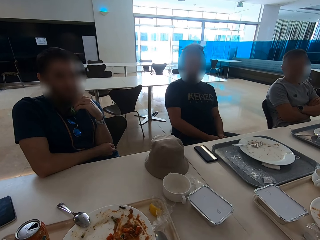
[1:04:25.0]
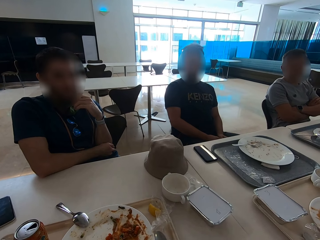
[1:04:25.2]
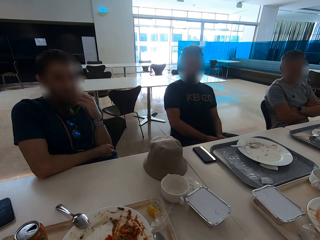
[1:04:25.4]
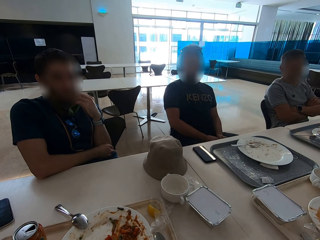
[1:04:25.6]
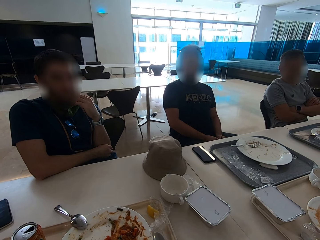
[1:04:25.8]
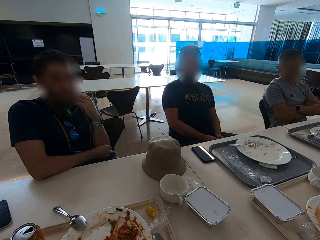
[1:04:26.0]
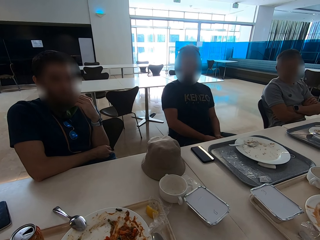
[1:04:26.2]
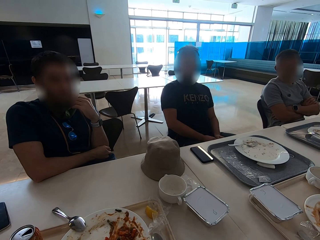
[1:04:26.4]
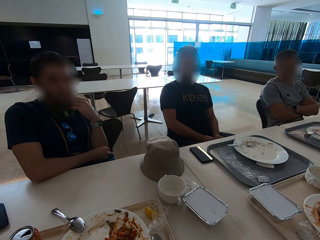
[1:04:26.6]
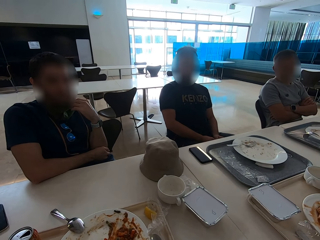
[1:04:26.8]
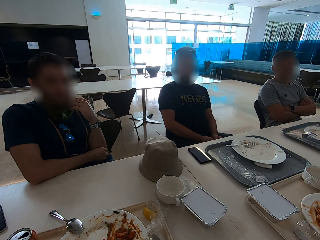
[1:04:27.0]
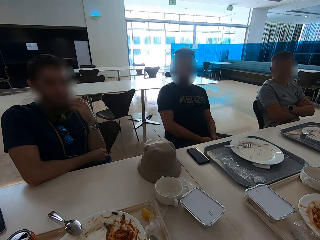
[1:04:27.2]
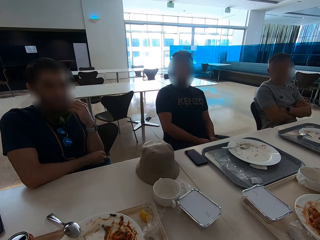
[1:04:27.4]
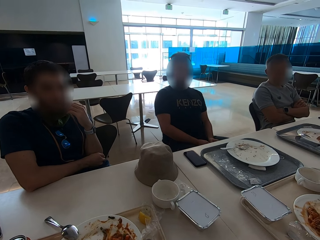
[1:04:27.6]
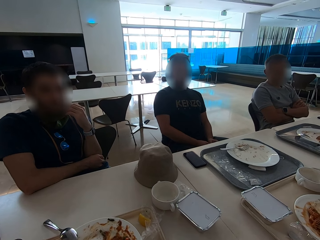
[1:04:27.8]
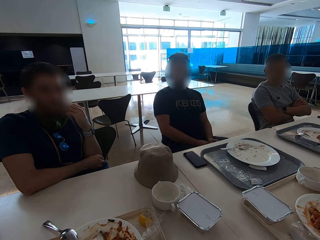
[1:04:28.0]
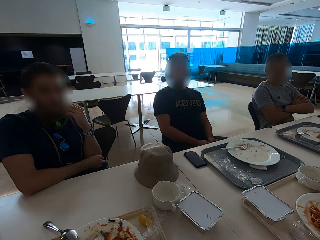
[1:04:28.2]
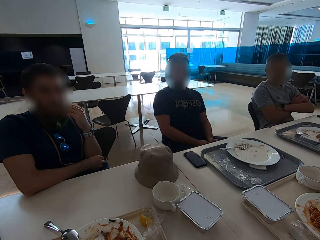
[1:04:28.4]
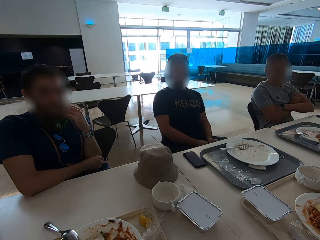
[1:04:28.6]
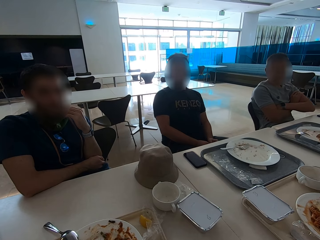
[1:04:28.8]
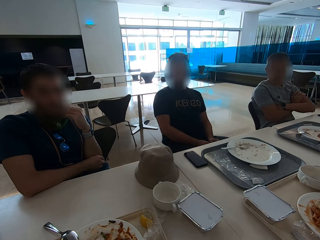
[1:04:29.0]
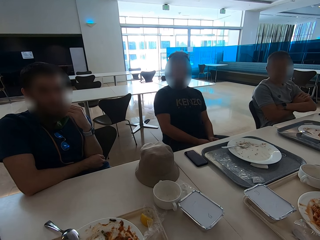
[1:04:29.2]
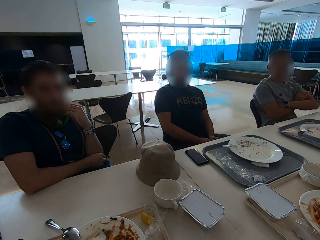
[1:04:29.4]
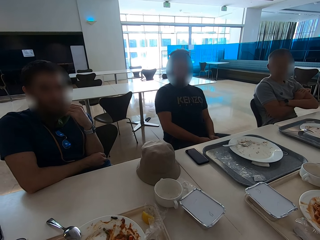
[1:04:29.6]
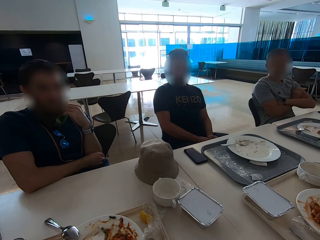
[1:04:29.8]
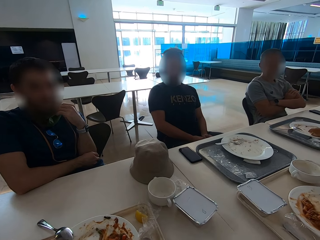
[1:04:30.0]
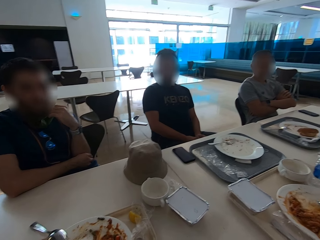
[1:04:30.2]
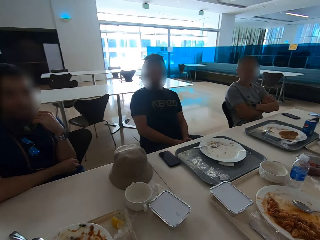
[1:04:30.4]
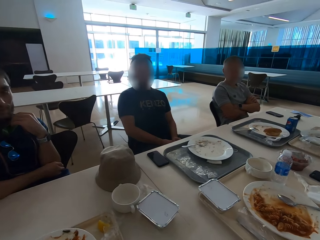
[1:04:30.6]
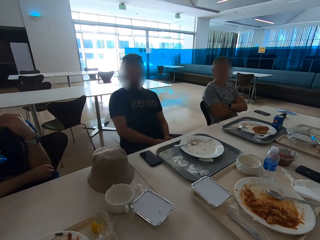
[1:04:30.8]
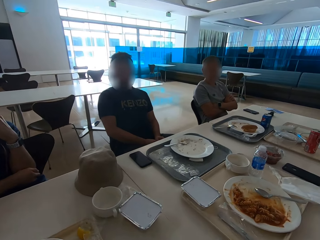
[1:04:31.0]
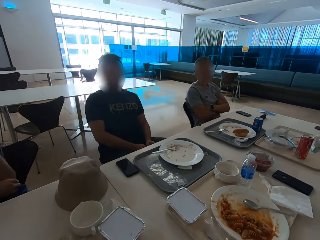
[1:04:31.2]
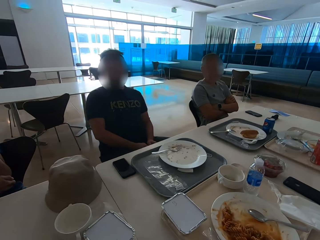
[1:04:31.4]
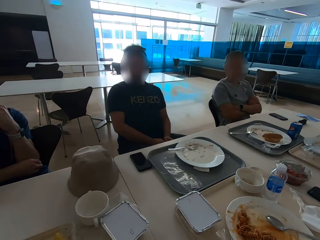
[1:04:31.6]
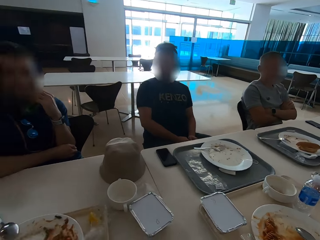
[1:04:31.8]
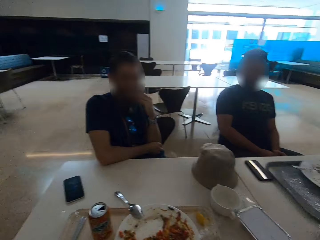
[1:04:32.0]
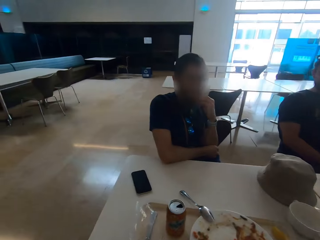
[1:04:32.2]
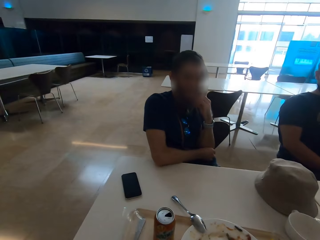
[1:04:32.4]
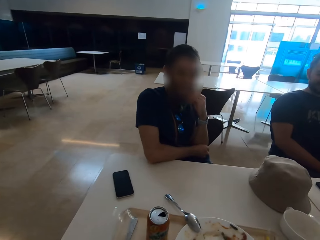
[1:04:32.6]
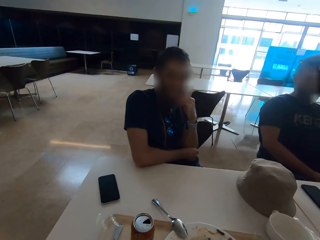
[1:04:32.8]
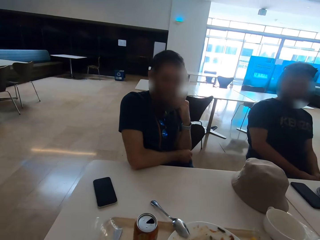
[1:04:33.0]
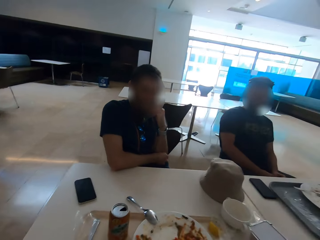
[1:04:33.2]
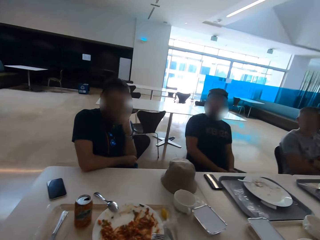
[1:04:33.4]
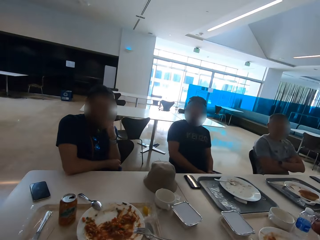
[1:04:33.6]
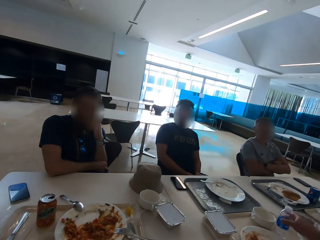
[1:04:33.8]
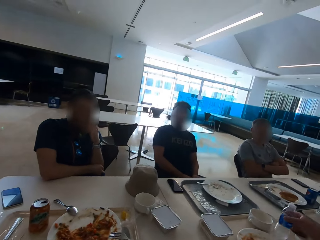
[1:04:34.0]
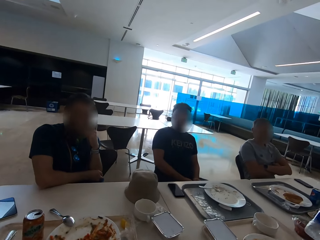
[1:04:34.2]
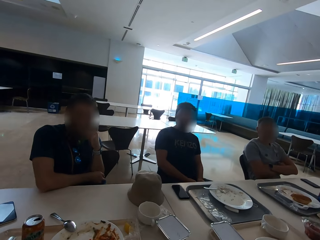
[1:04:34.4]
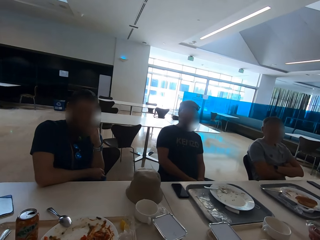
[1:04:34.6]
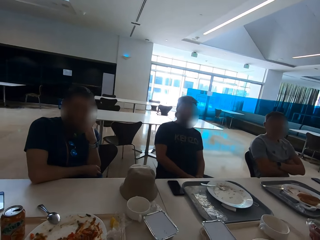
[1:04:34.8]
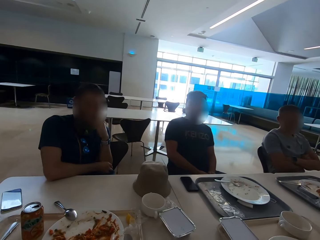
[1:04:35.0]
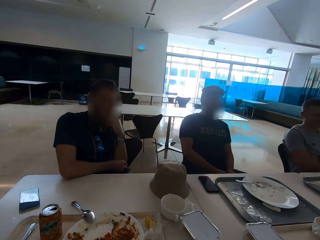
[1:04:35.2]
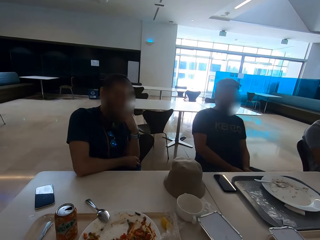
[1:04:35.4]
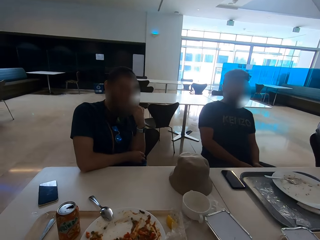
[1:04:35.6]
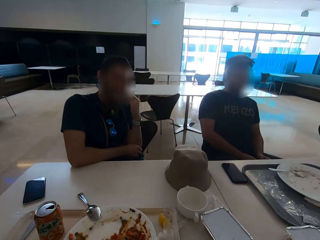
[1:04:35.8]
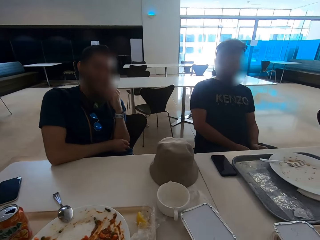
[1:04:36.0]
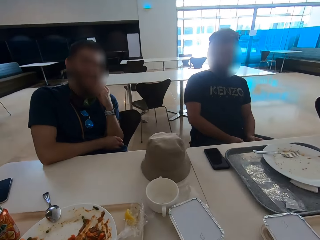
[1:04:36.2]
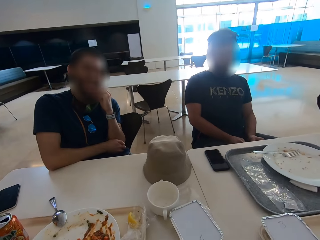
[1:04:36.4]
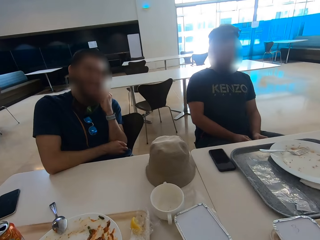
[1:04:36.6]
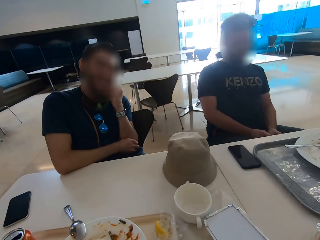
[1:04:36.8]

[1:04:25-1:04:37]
A man moves hands. The man sits close to another man. A third man takes the water bottle from the table. The camera wearer moves.

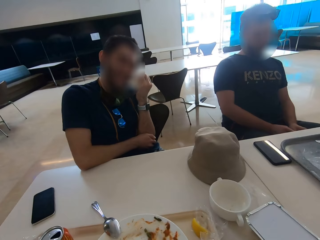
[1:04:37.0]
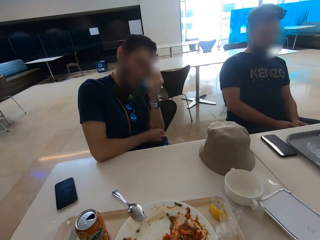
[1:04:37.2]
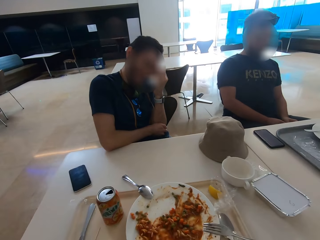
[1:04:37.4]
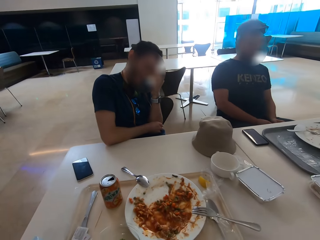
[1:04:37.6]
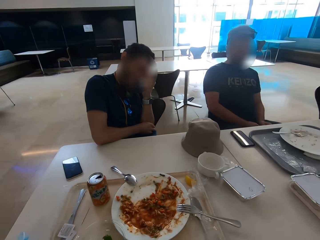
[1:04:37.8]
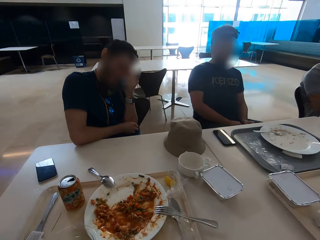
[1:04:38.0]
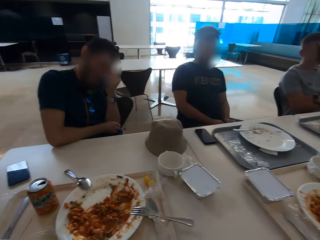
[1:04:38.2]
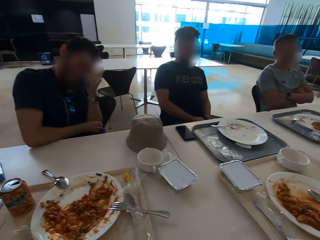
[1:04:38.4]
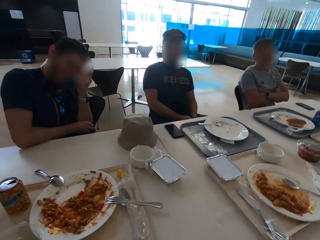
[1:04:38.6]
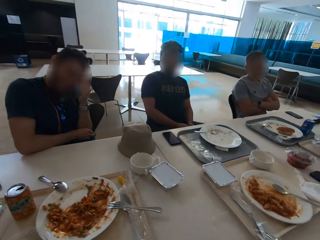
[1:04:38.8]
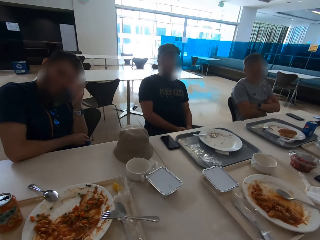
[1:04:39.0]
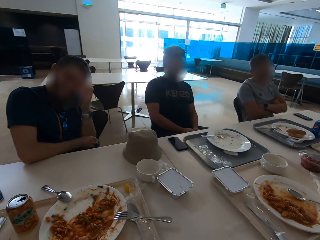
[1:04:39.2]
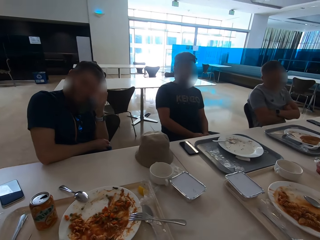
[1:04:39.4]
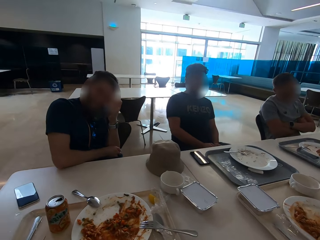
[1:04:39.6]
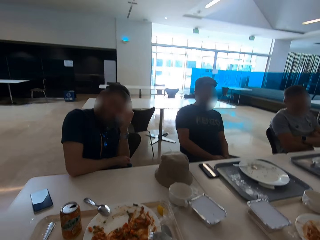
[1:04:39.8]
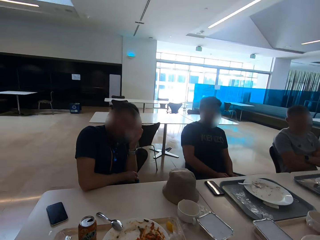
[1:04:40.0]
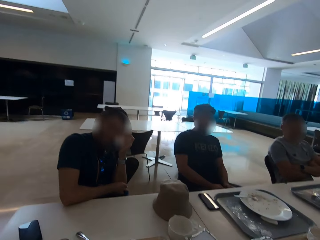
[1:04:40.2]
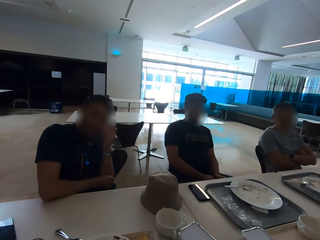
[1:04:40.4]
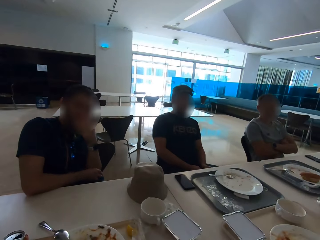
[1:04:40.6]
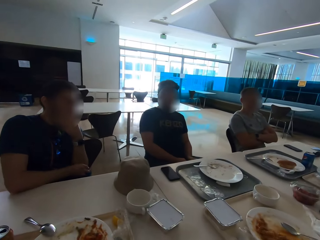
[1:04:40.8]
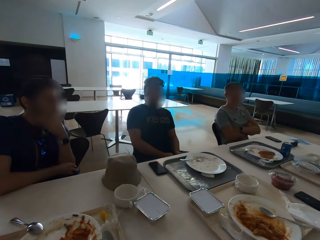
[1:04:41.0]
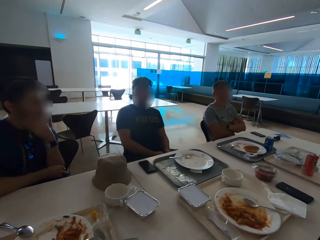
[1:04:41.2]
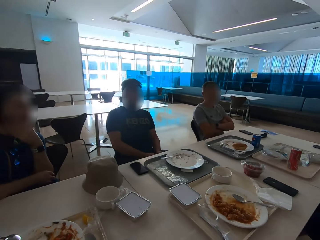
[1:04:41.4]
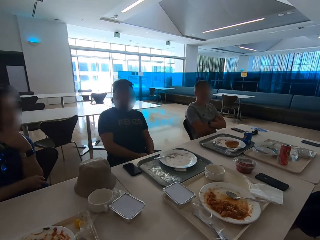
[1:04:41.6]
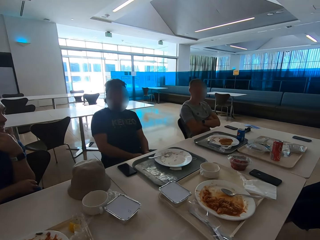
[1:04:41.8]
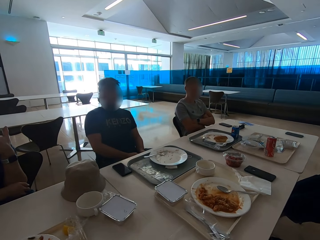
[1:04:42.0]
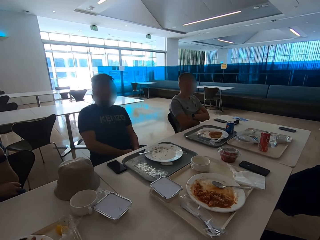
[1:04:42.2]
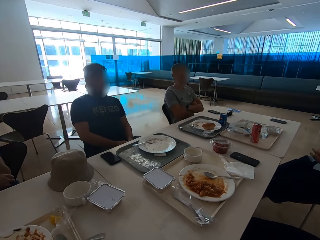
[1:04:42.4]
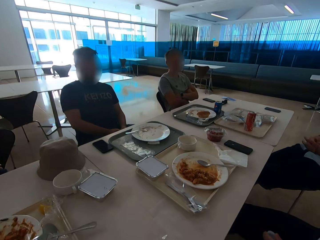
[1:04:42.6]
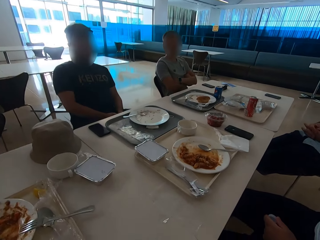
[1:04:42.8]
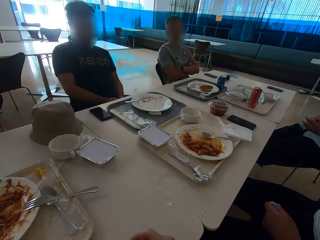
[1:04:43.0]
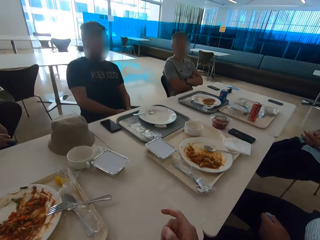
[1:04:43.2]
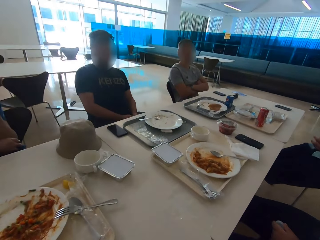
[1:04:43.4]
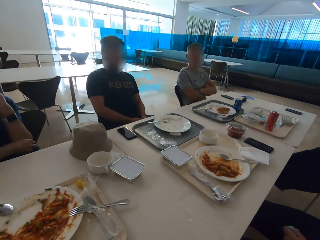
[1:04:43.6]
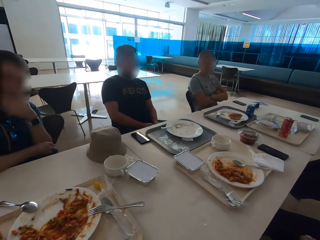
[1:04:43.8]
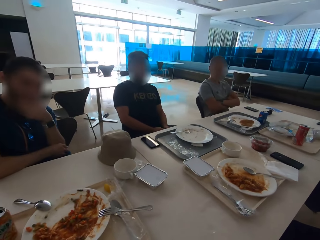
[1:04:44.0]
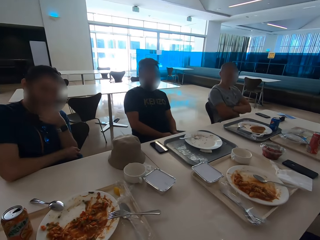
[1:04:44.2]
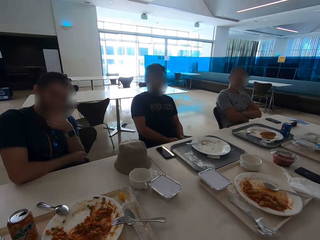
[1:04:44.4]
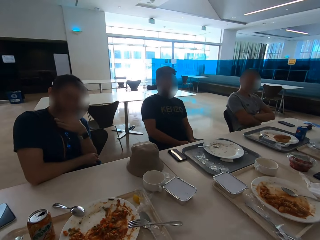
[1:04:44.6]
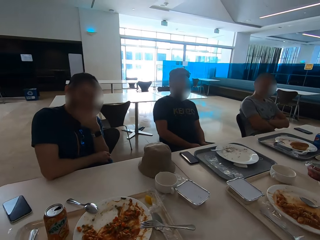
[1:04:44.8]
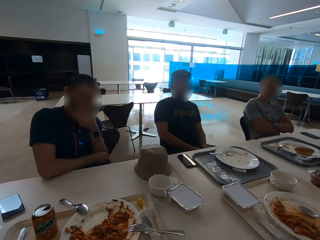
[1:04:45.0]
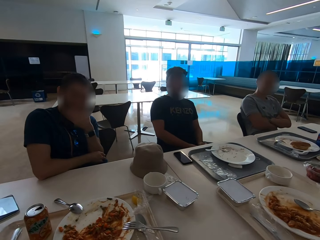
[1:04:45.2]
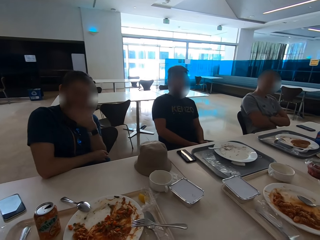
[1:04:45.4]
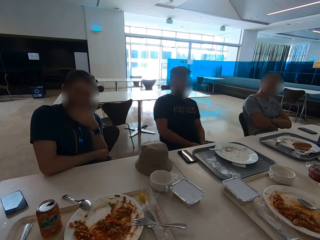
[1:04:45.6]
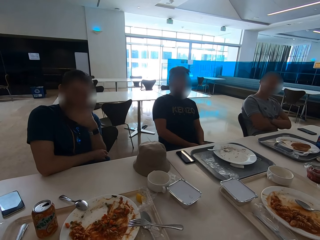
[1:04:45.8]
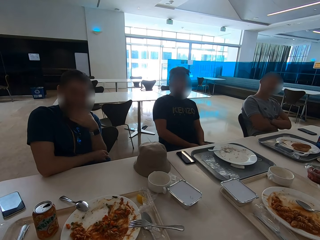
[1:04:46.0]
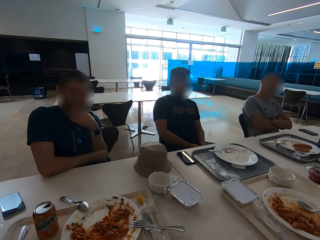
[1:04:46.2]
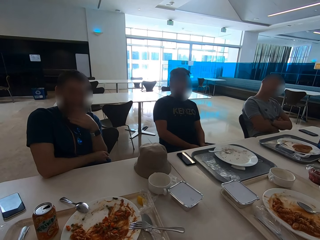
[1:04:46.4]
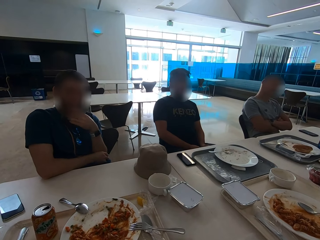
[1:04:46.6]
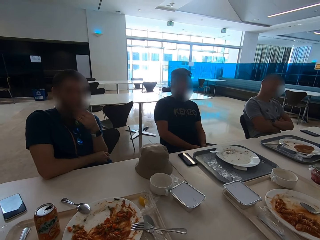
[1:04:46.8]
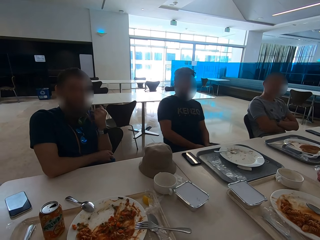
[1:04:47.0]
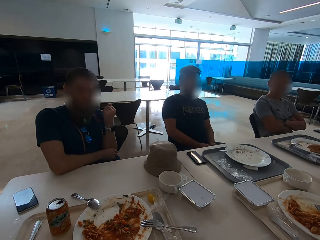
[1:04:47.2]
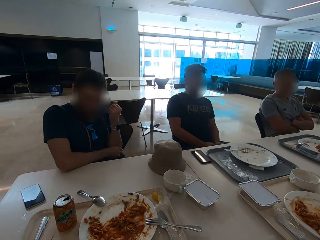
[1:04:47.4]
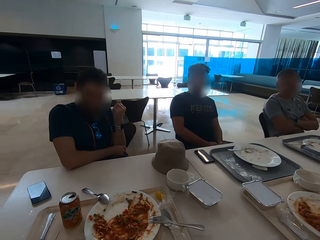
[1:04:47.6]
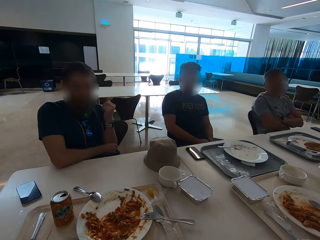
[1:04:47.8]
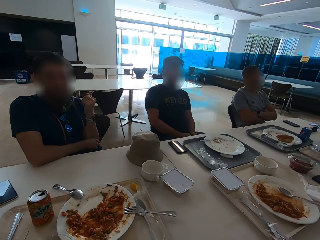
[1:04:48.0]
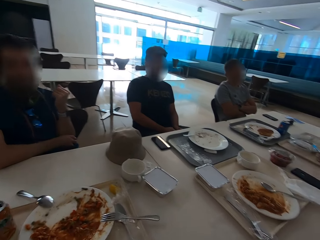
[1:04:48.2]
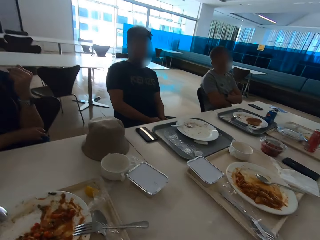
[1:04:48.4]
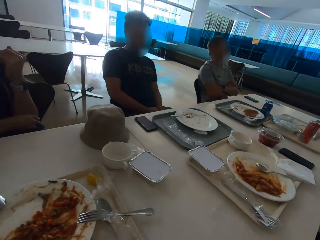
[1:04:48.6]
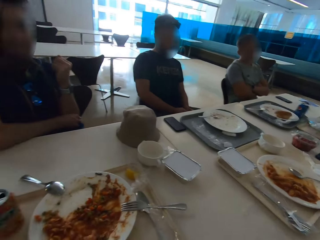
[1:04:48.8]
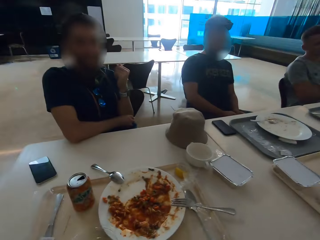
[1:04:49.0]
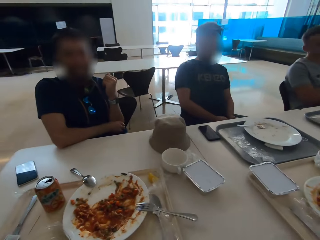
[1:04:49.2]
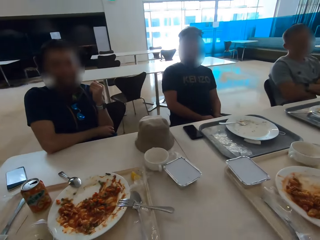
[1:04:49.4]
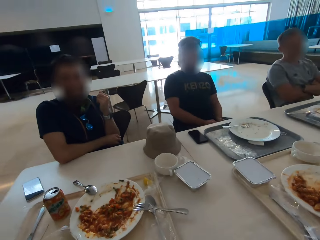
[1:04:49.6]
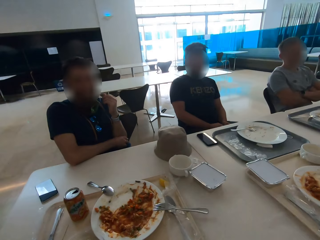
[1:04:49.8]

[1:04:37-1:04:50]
A man sits close to another man. A third man sits close to a fourth man. The fourth man sits close to the camera wearer. The camera wearer moves his right hand. He uses gestures. A fifth man scratches his beard. The camera wearer looks around. A man nods. The camera wearer moves.
